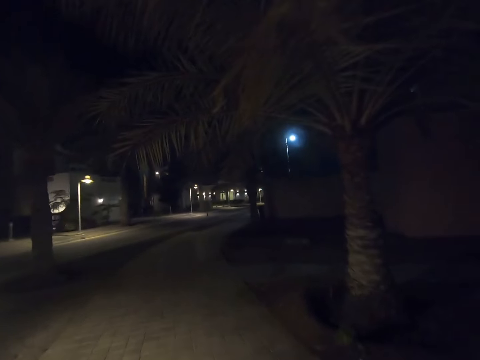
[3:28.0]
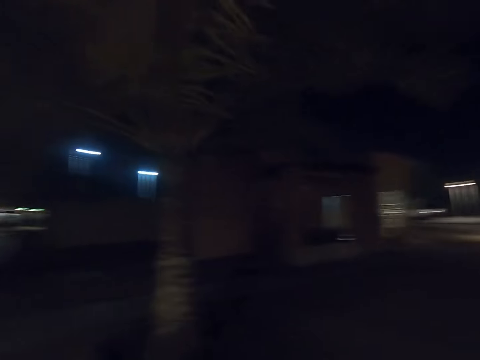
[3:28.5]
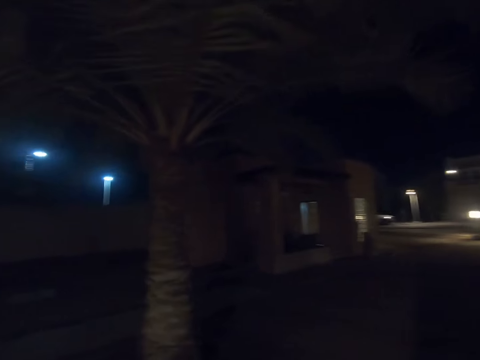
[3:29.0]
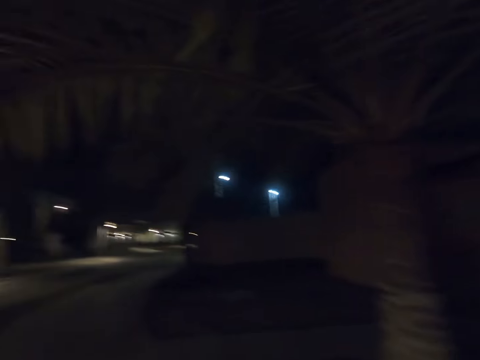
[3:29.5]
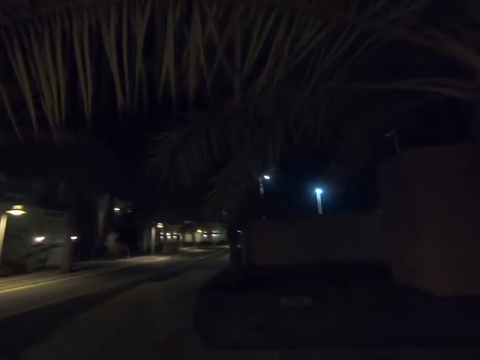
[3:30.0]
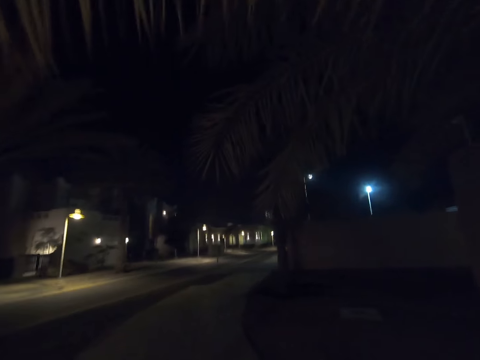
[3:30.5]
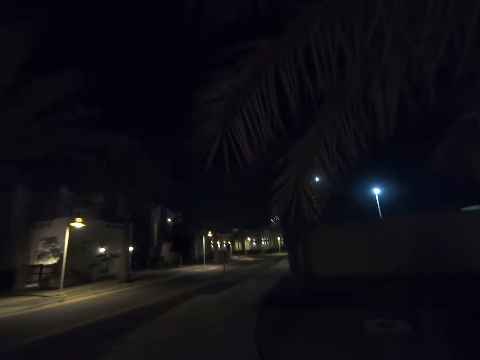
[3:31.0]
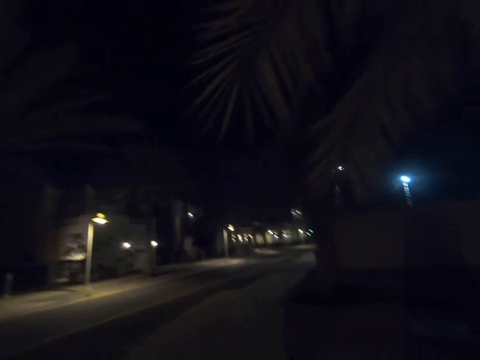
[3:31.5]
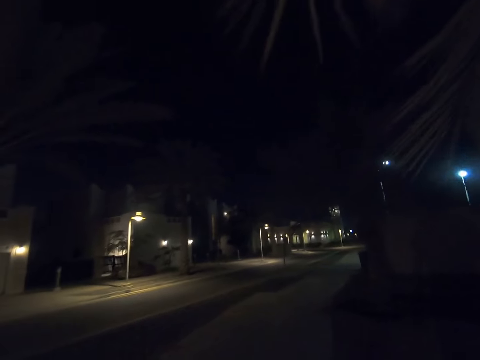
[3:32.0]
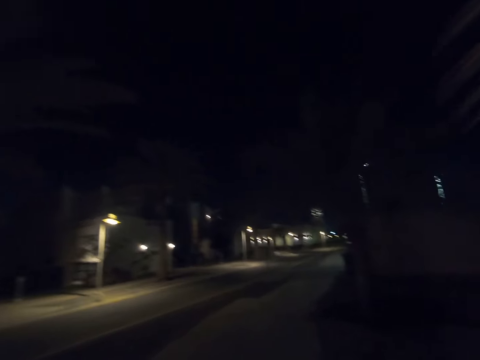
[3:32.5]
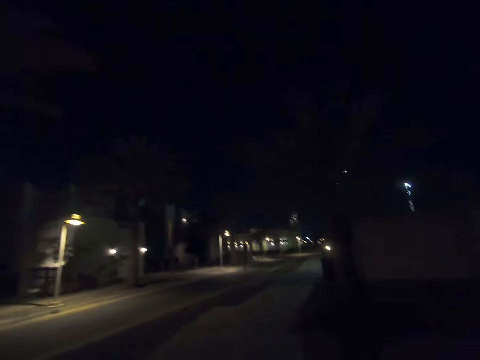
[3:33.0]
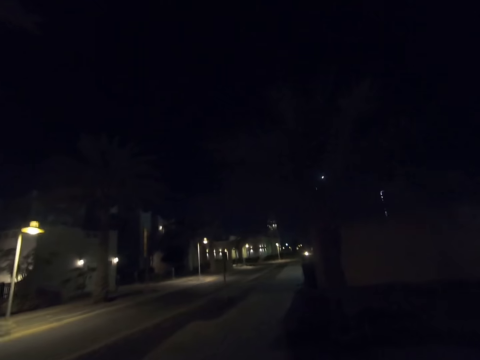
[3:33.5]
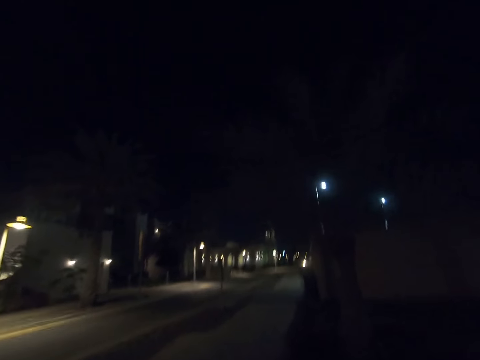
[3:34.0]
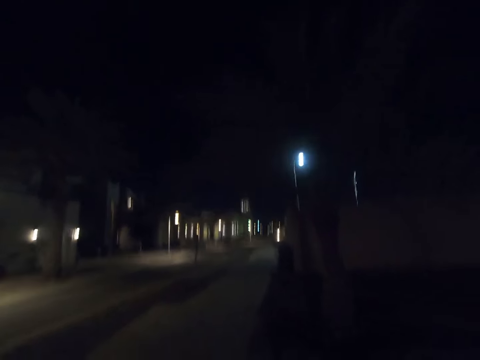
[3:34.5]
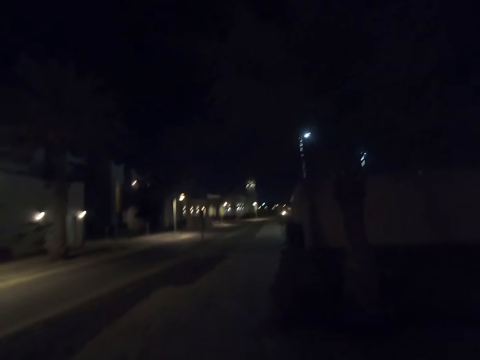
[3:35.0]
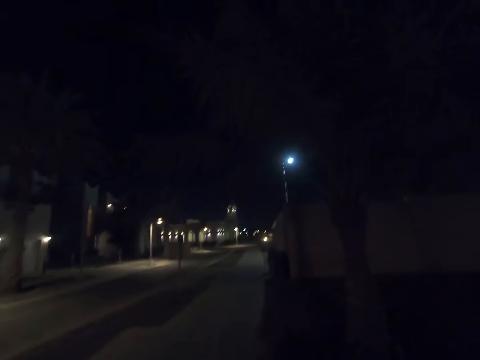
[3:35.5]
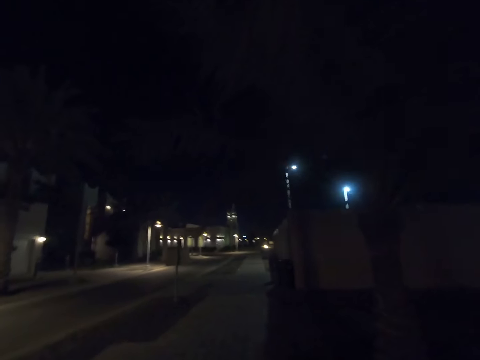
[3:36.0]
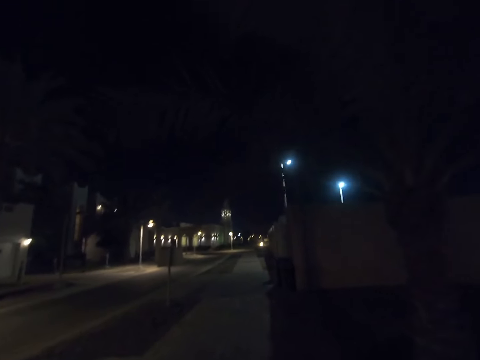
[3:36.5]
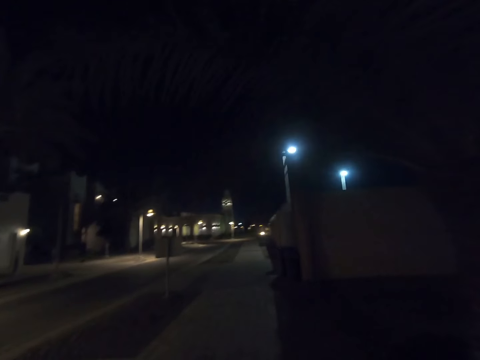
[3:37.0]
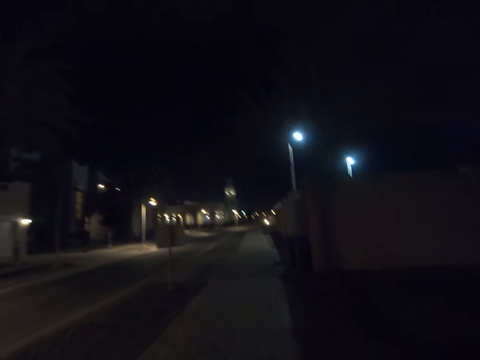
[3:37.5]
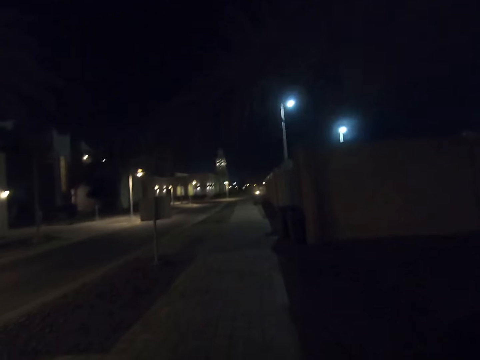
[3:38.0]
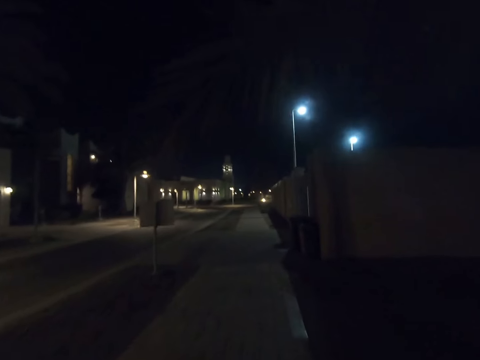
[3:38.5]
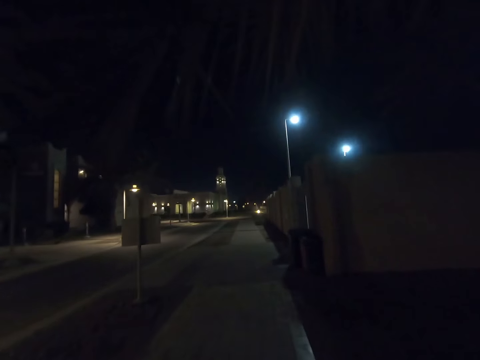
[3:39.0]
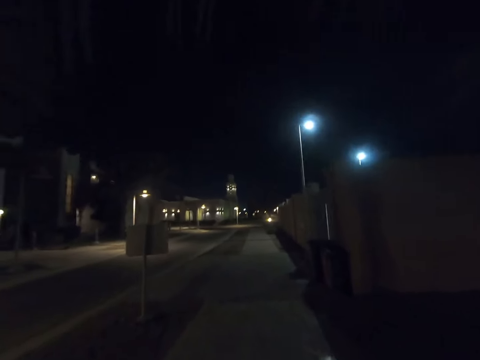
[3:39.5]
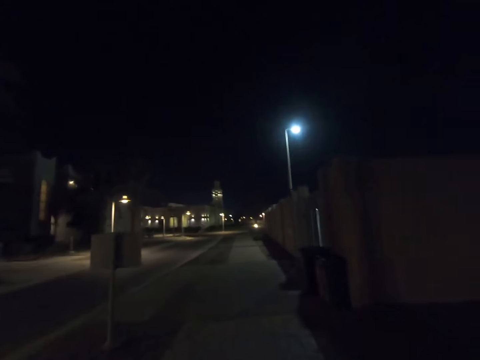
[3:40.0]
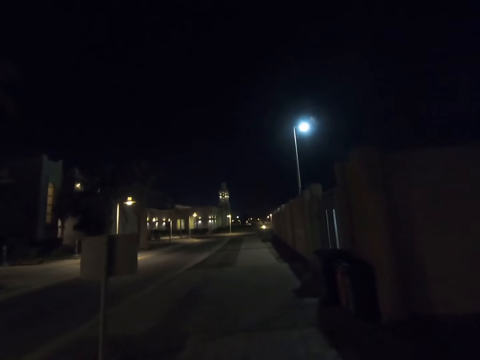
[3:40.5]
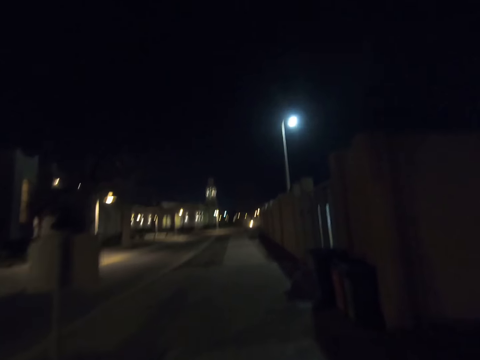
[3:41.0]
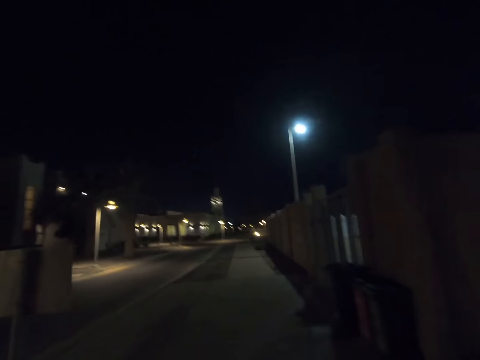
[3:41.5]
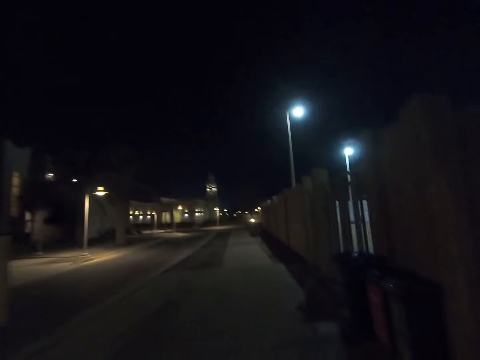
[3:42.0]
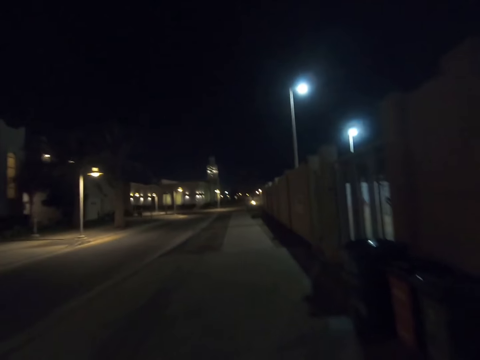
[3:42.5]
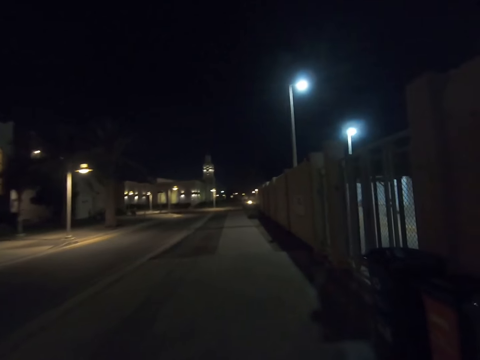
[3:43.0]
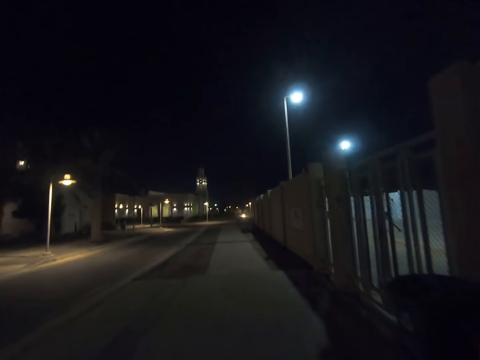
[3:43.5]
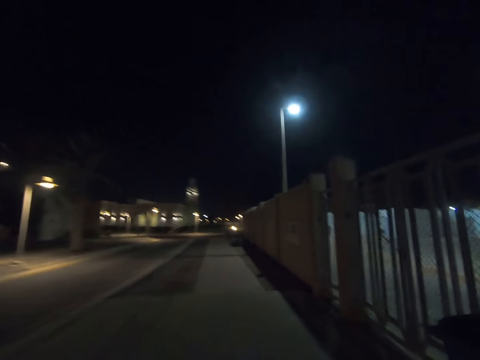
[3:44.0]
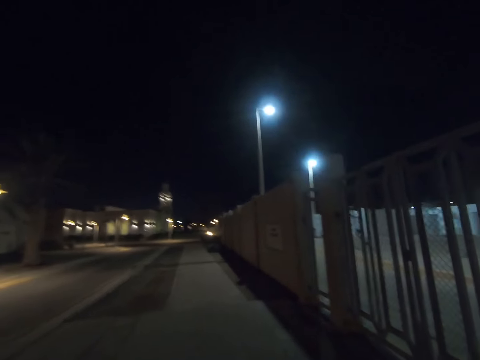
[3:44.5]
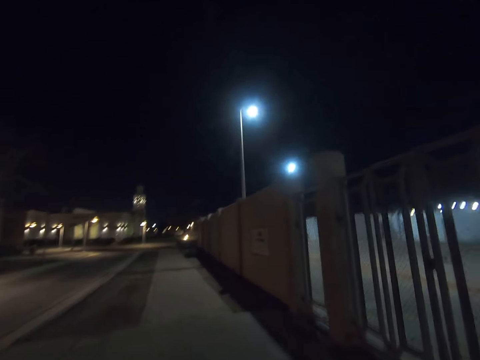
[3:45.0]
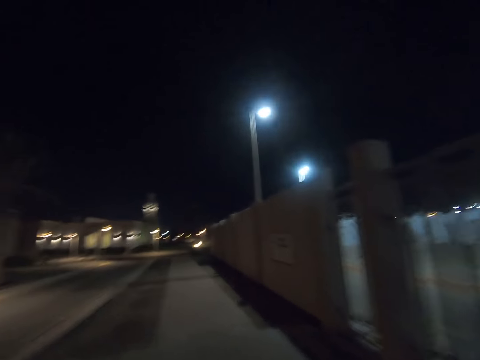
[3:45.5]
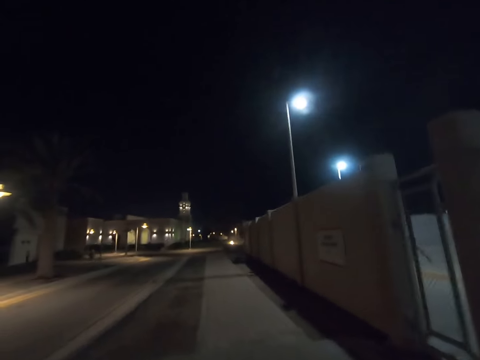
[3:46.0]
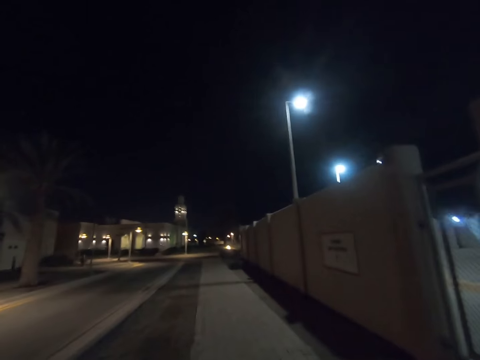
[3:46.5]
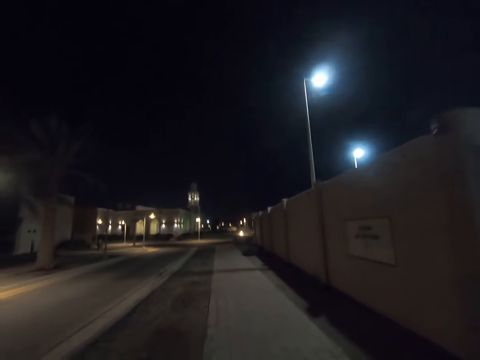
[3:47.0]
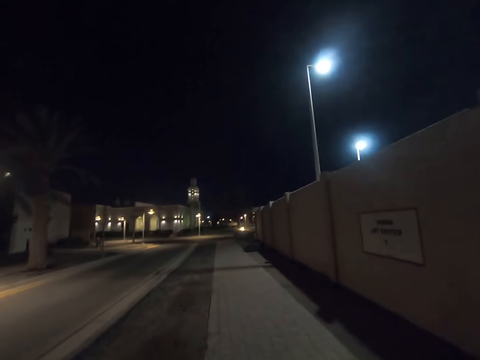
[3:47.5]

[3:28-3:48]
The camera wearer looks to his right. He walks past a tree. He returns his gaze. He walks past a tree. He walks past a sign board. He walks past three bins.

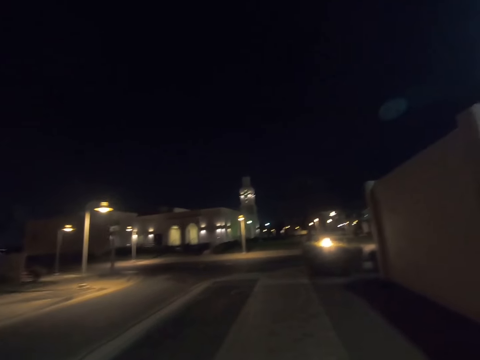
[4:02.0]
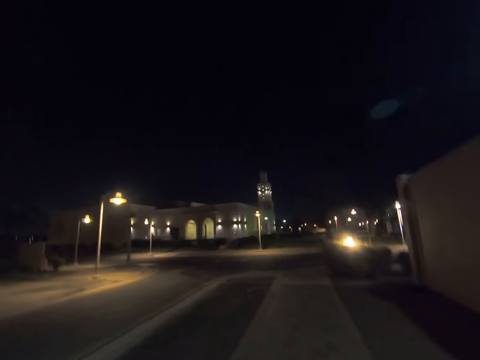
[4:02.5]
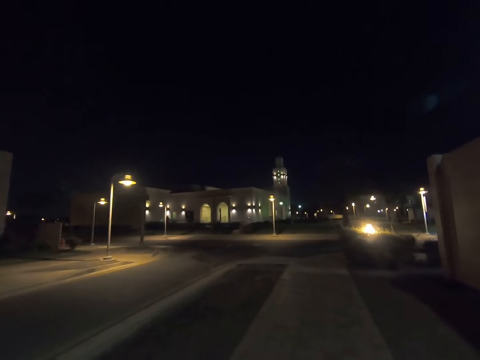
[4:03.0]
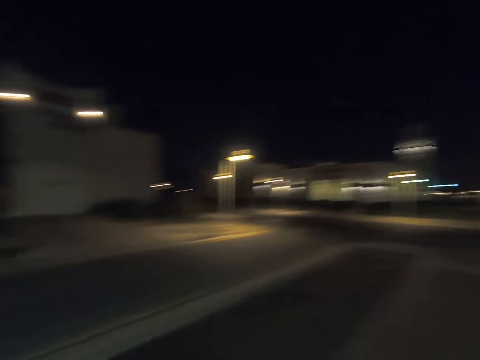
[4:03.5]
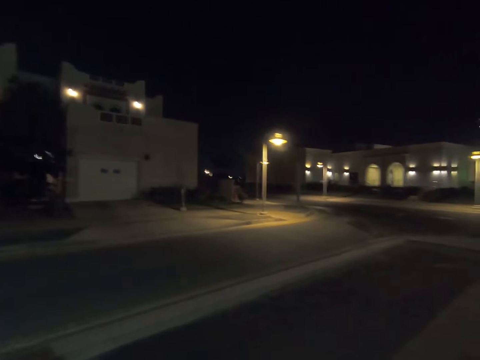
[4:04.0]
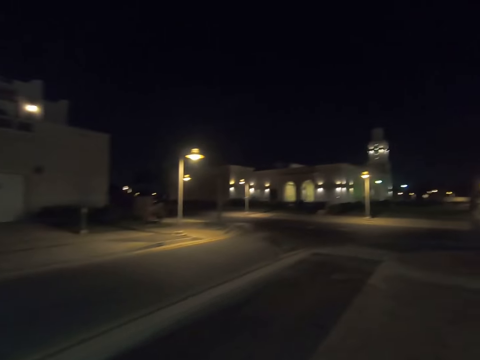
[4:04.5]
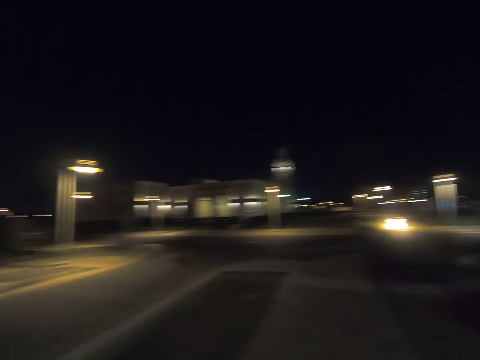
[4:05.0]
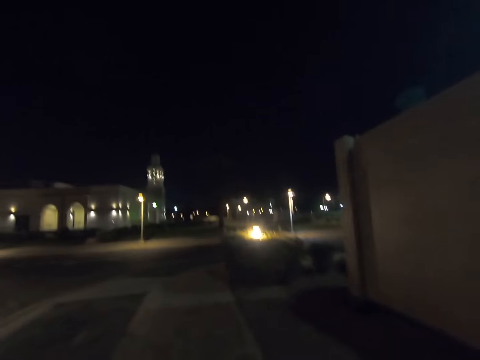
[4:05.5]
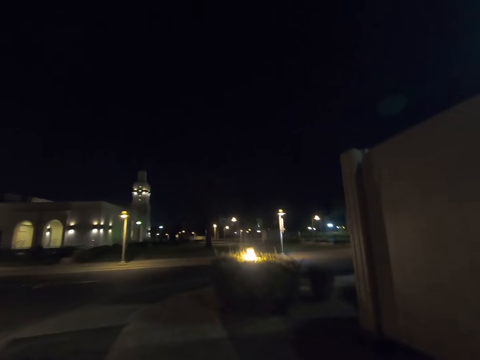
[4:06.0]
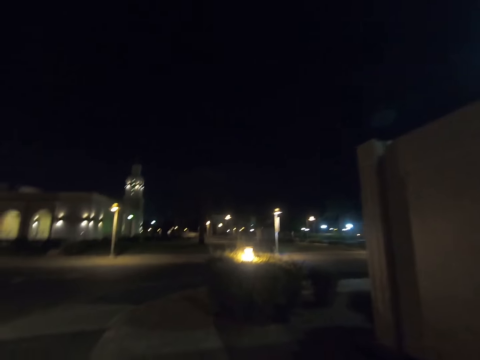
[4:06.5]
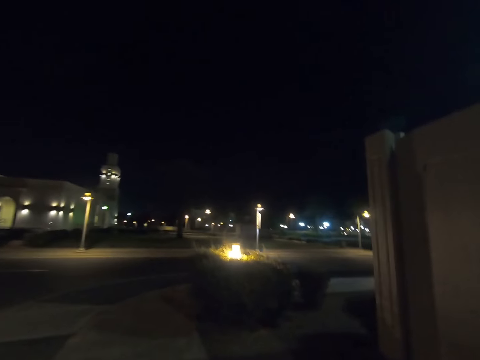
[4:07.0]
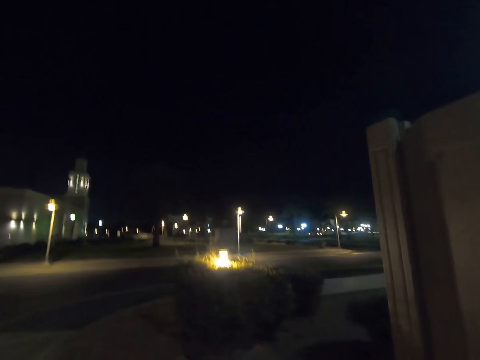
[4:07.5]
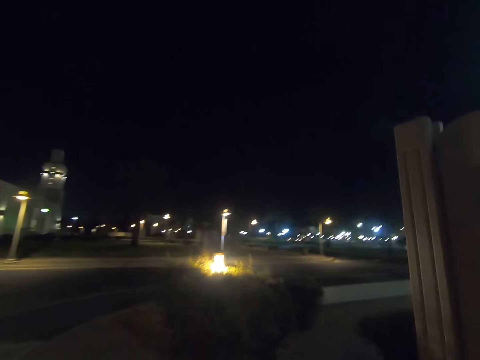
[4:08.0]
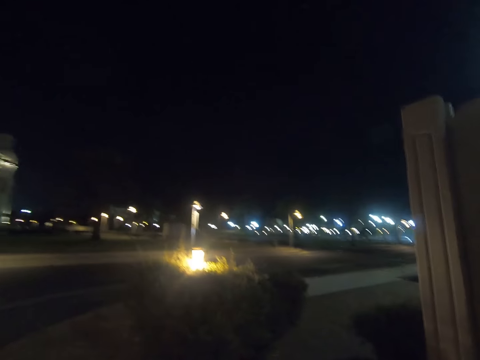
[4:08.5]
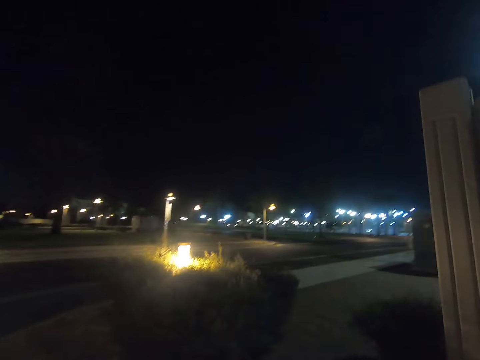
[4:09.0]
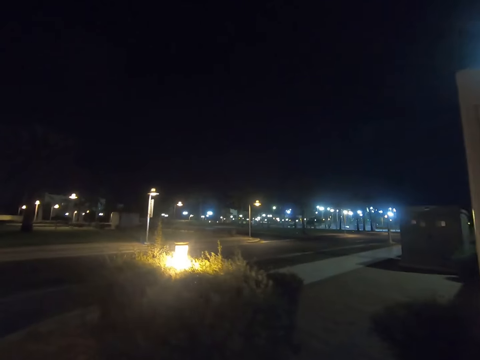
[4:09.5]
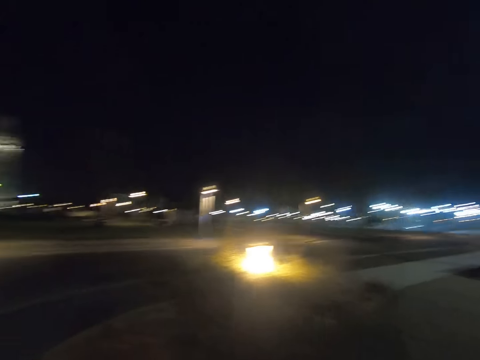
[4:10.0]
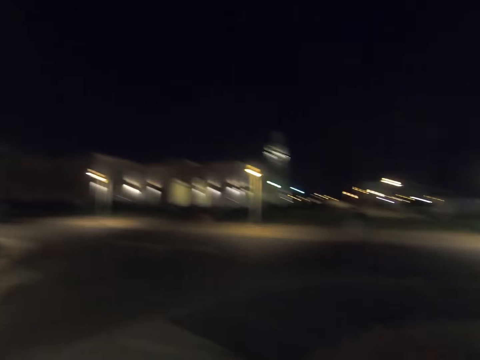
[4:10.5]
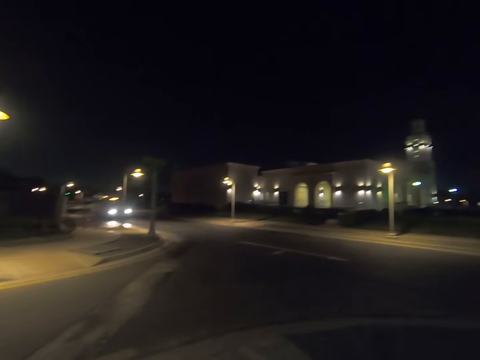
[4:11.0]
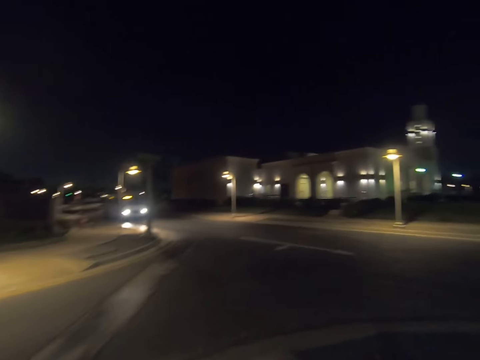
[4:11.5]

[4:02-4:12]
The camera wearer turns to his left. He returns his gaze. He turns to his left.
